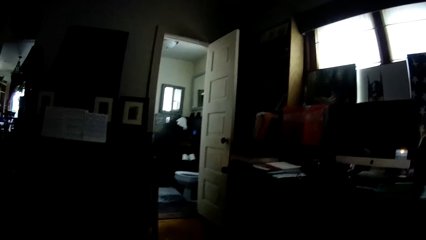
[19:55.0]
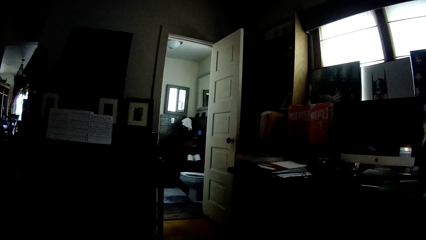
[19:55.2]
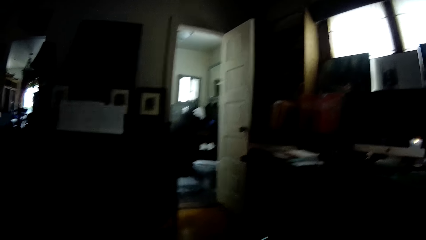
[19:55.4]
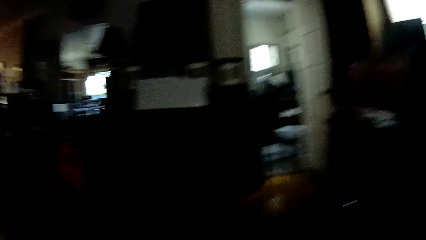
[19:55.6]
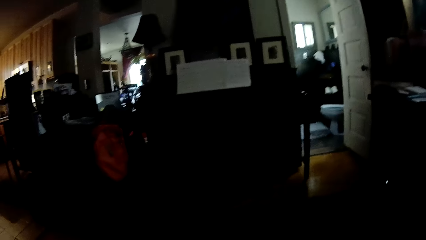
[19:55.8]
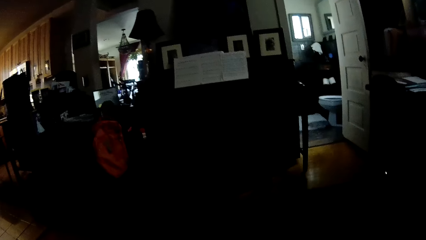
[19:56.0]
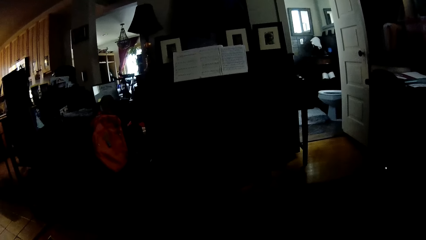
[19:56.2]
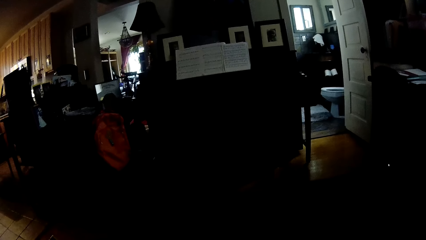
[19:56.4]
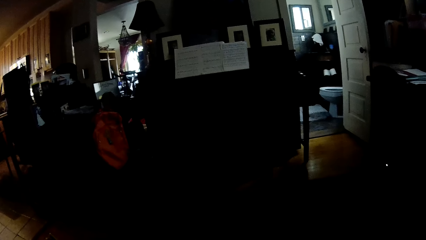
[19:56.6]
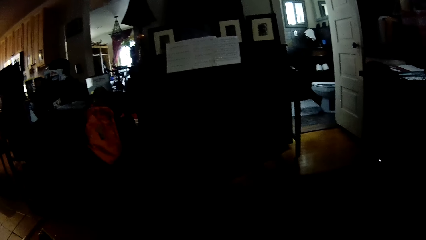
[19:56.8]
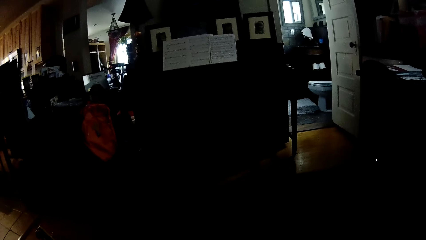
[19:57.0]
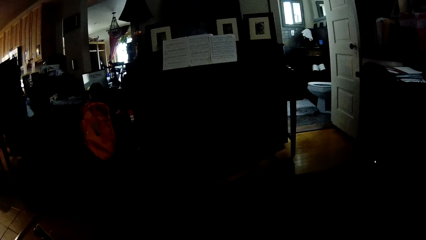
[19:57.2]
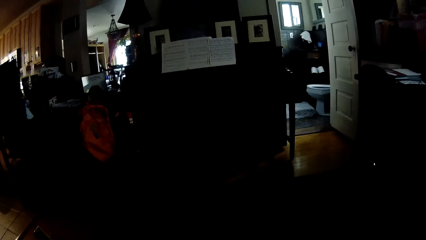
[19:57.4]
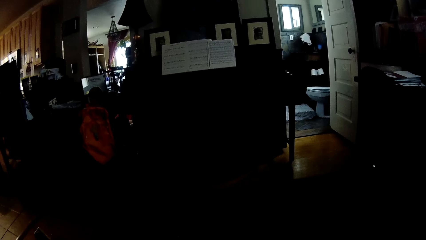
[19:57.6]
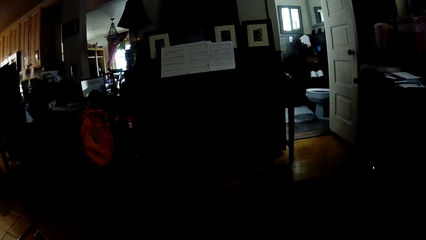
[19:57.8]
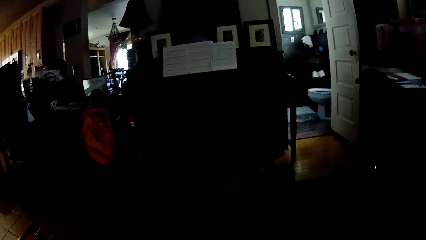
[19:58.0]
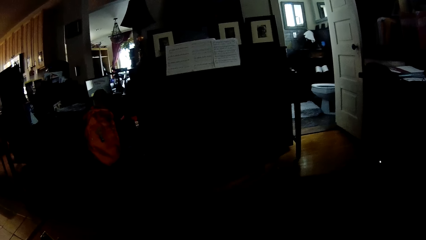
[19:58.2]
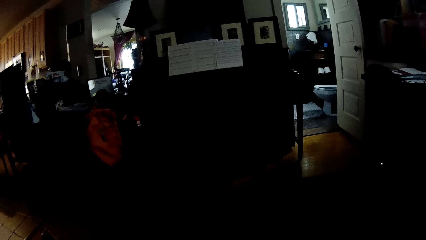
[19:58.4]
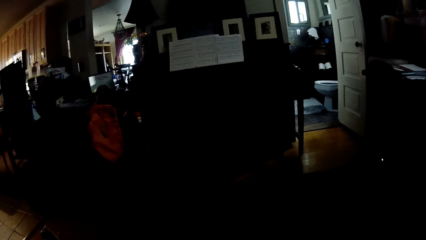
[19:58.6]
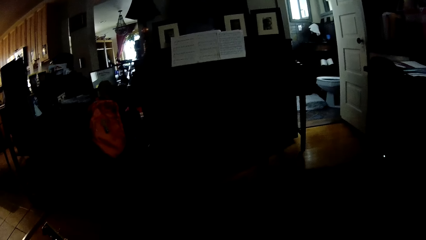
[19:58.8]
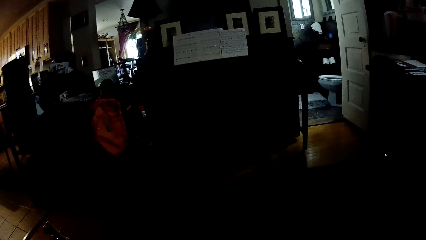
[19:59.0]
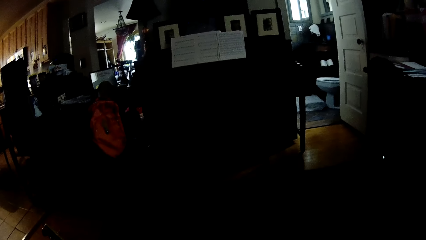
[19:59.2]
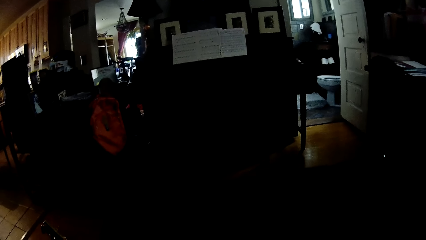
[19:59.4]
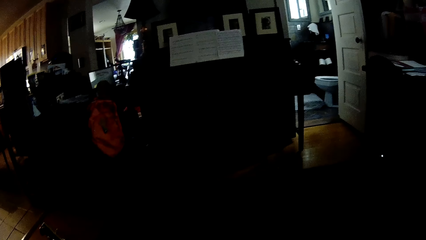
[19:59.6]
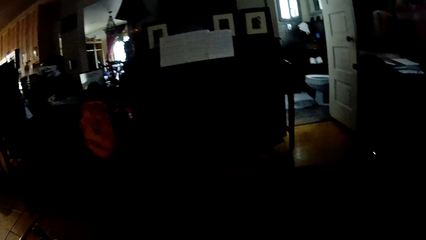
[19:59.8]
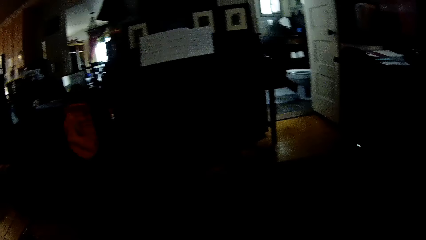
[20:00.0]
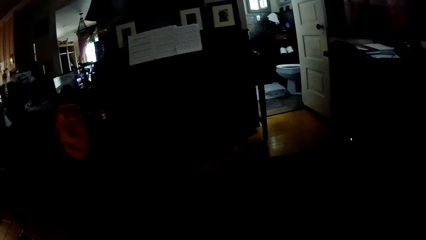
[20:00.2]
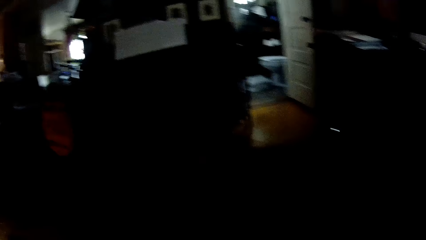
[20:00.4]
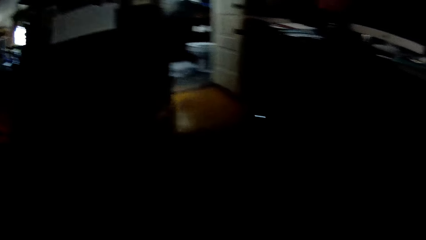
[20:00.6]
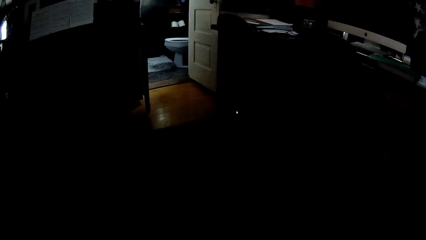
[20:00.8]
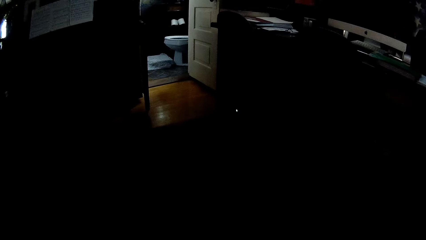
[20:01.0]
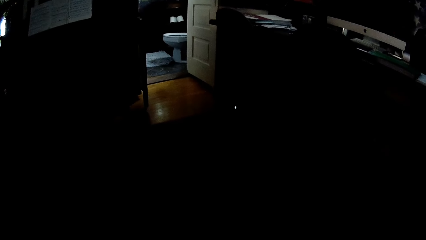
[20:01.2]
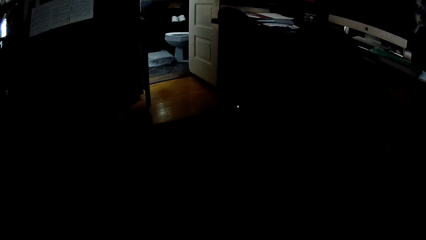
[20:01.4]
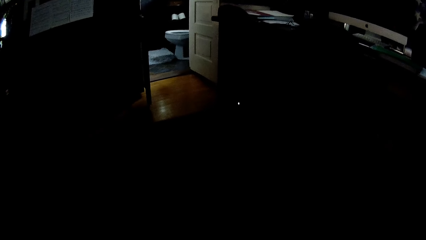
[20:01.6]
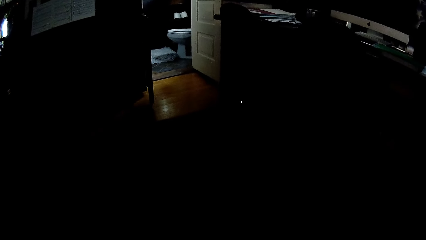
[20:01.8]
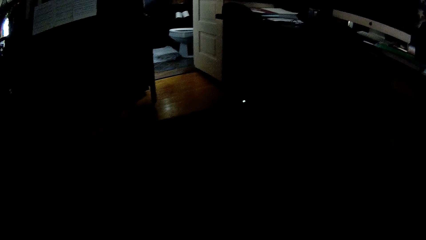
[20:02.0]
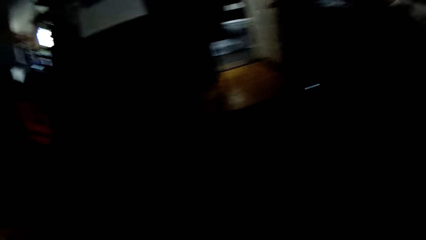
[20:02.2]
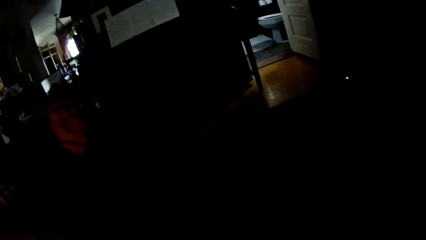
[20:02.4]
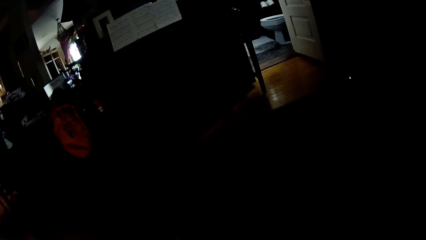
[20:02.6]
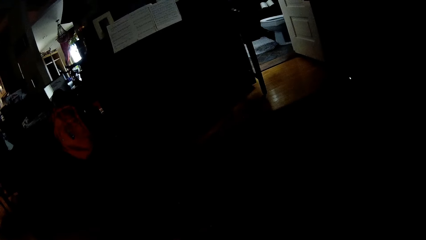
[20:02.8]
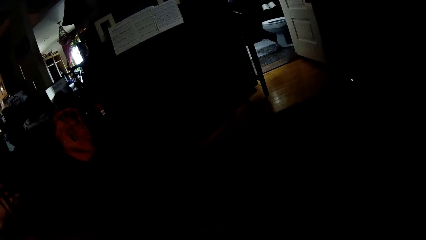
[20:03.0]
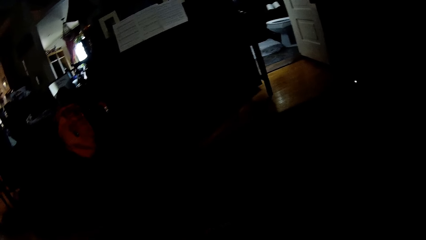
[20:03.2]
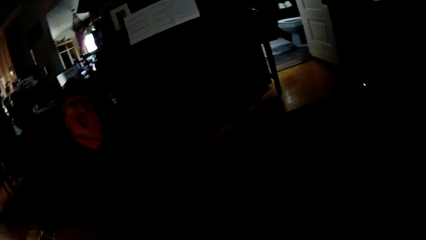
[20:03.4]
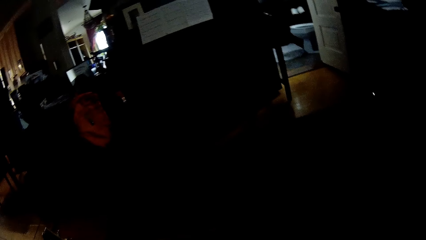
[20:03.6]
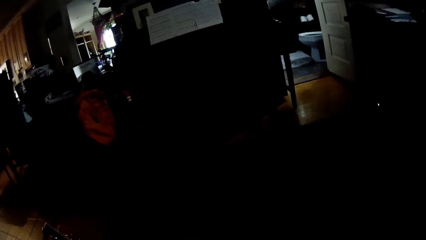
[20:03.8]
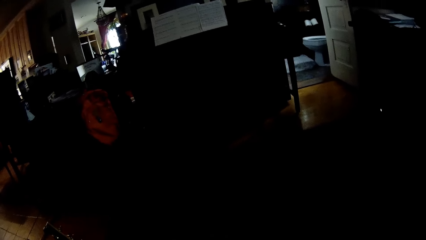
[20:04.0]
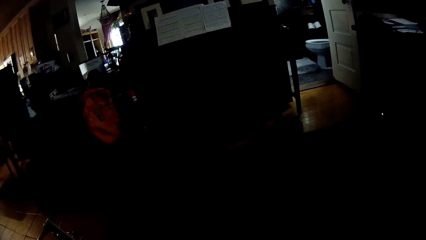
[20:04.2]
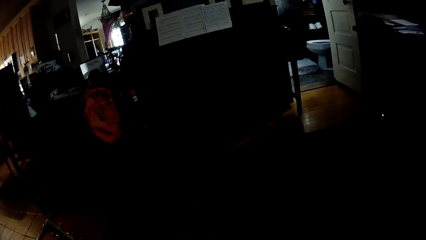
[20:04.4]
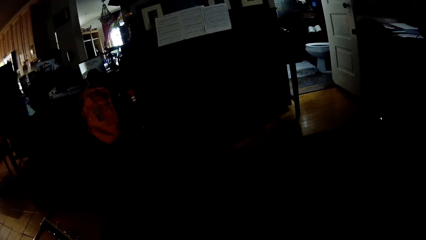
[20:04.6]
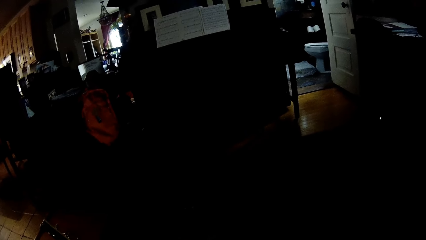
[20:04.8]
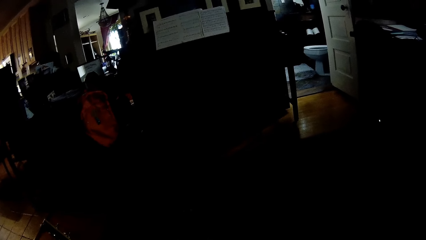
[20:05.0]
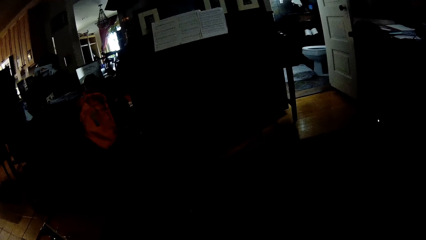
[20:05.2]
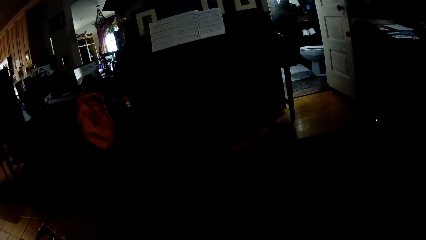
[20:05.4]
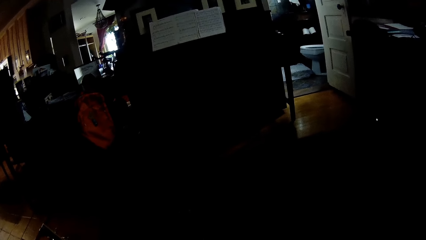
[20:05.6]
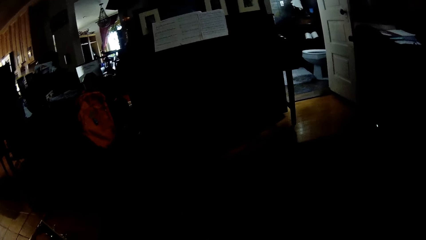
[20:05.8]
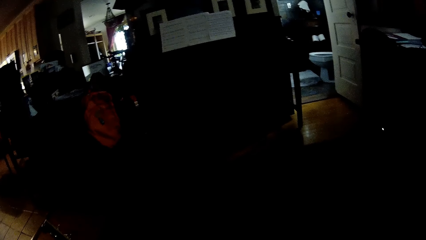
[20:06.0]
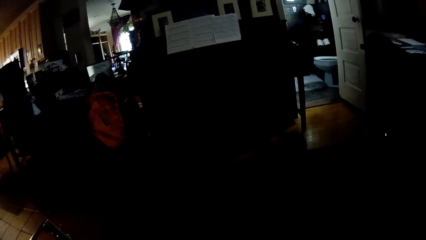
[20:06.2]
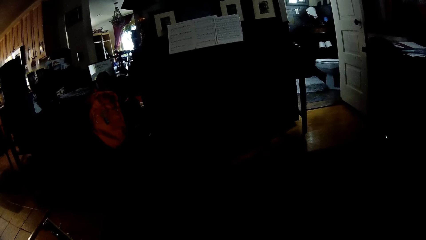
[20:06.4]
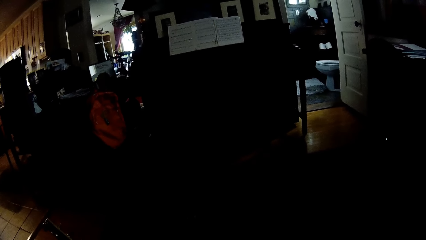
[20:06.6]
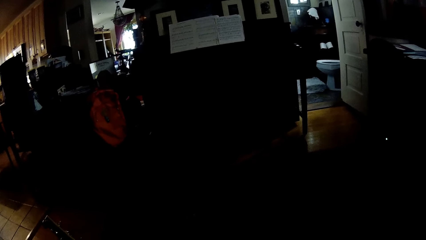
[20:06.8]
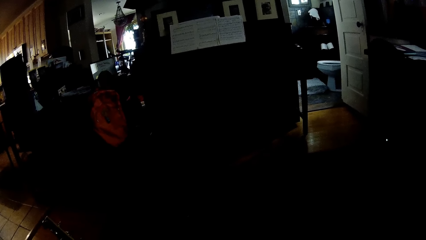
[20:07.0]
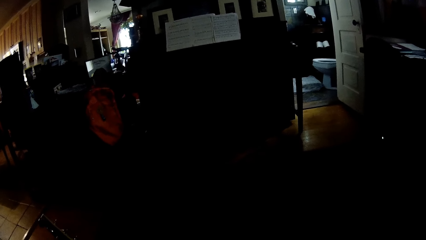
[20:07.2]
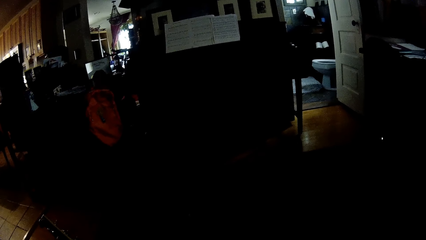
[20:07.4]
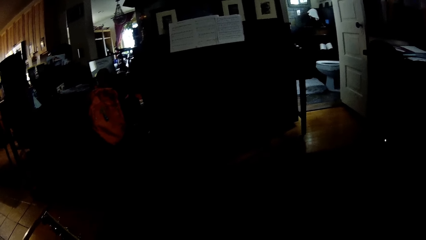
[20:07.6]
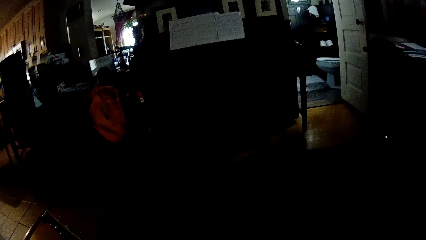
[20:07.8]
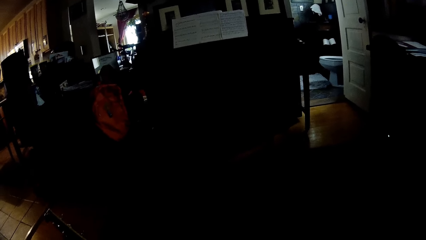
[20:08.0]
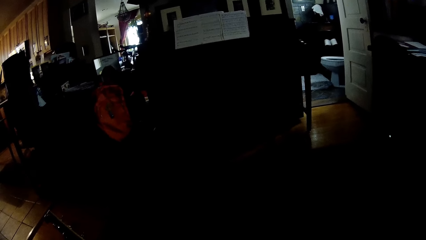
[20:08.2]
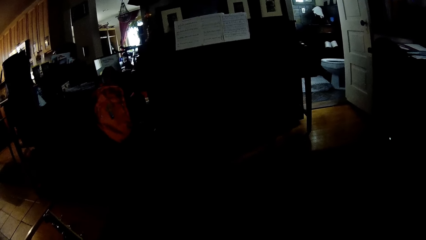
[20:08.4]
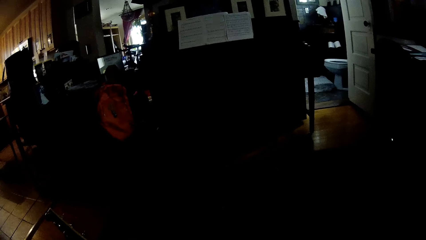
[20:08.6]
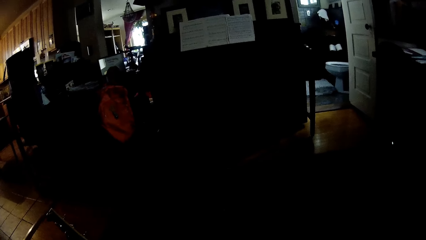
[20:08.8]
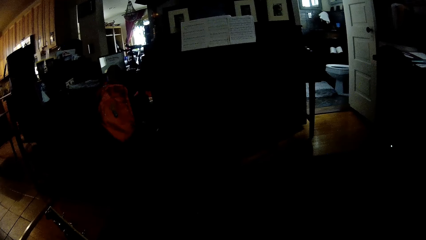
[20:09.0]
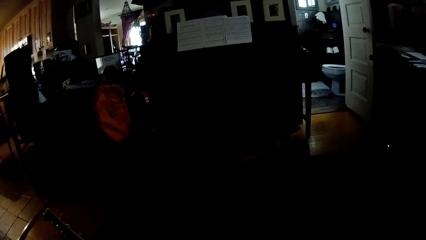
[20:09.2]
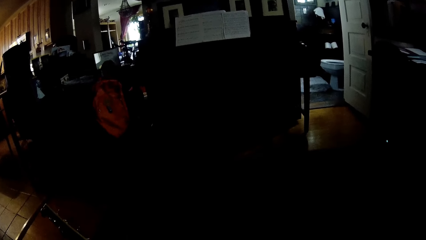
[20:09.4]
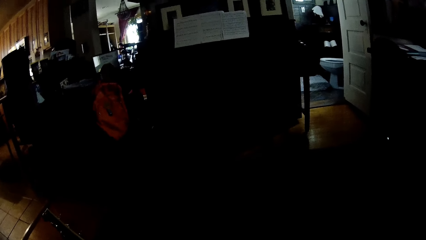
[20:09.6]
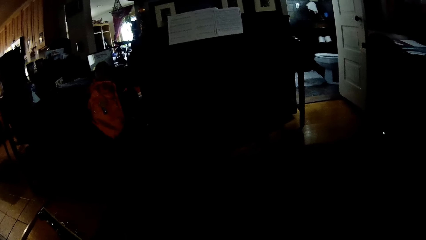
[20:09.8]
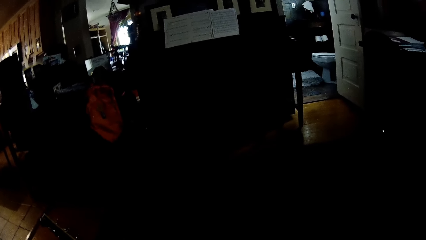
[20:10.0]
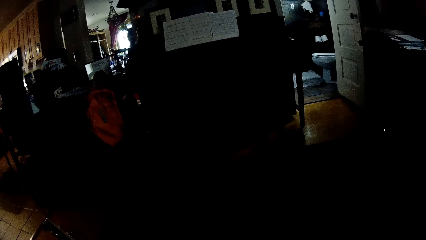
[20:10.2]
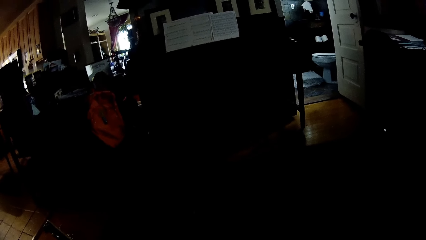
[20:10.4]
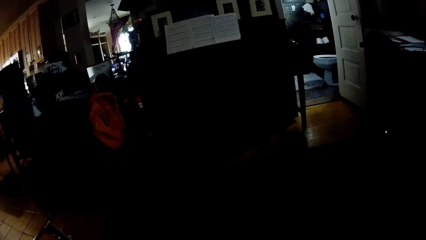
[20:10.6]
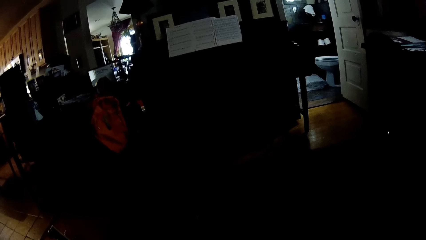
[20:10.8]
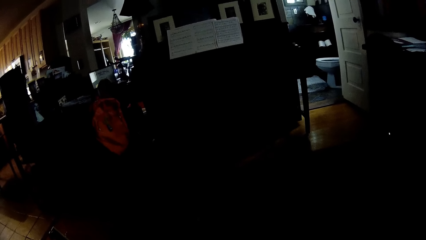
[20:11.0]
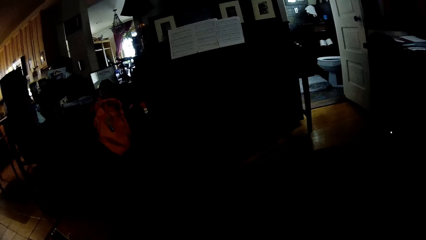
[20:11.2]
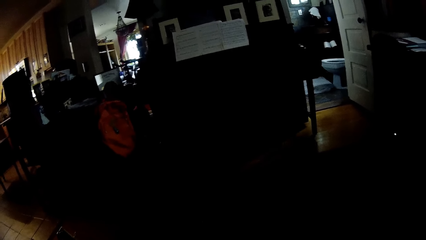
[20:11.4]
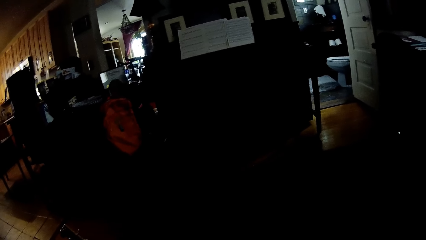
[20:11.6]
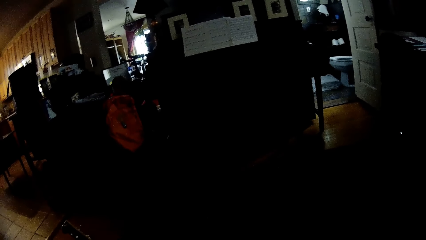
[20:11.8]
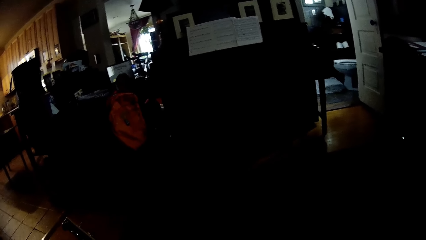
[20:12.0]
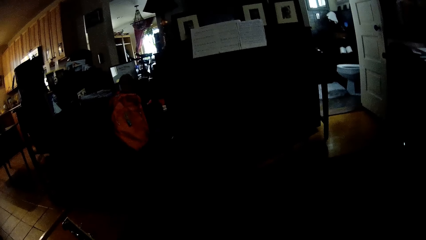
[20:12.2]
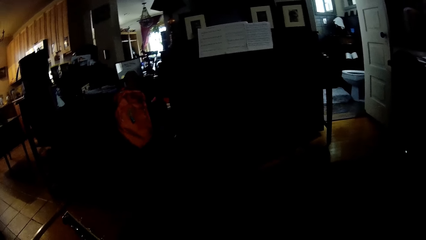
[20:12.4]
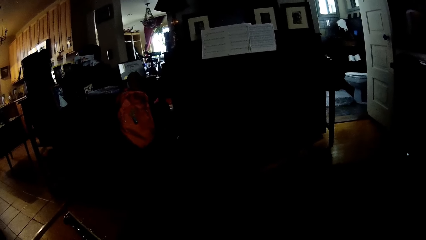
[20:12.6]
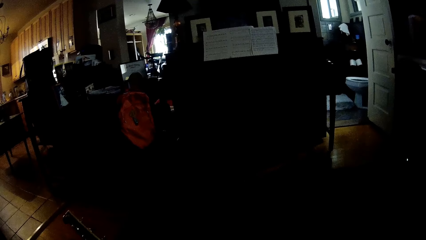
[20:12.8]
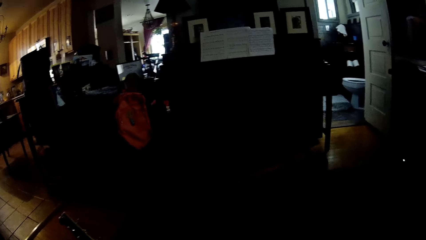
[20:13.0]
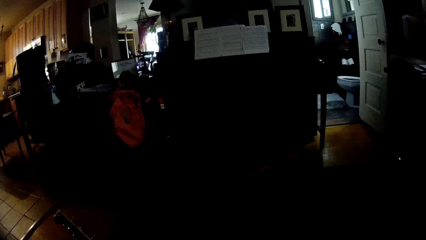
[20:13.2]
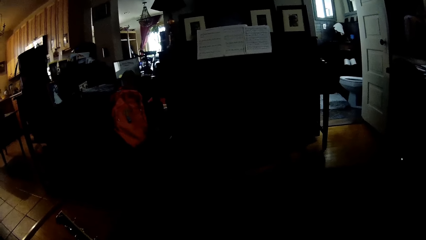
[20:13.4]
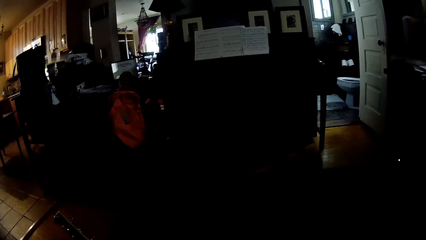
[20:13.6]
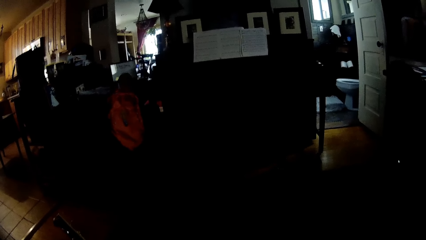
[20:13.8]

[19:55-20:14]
The camera wearer stares at a person. They look around the house. They stare at the person.
